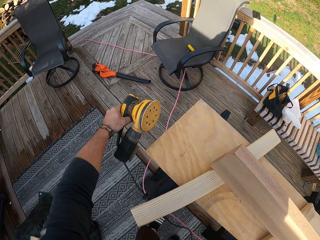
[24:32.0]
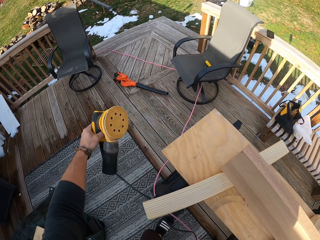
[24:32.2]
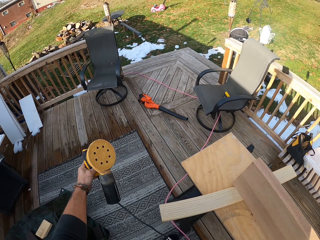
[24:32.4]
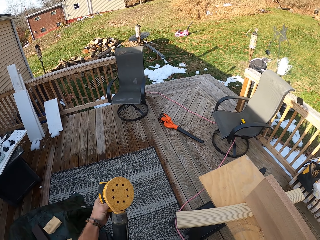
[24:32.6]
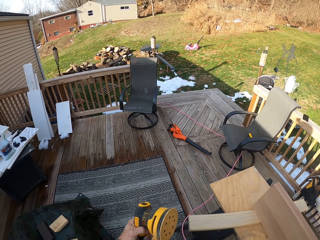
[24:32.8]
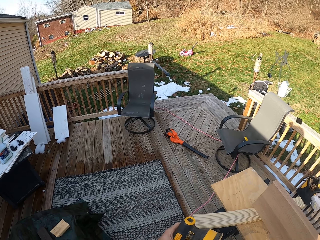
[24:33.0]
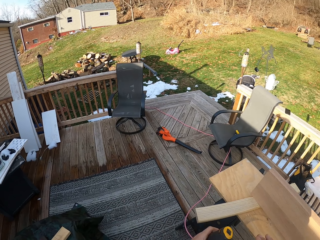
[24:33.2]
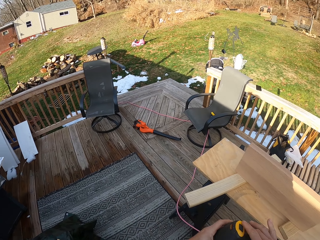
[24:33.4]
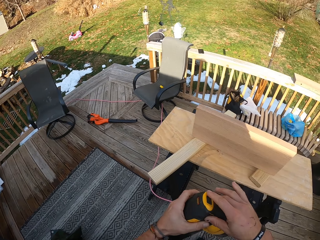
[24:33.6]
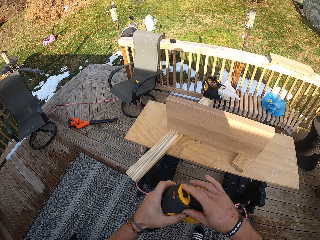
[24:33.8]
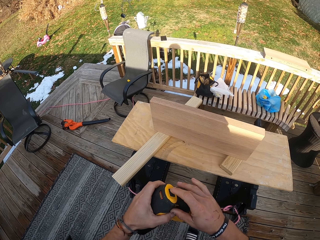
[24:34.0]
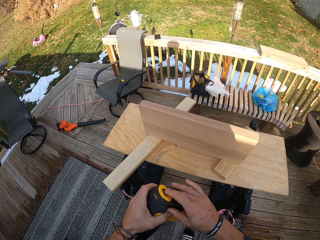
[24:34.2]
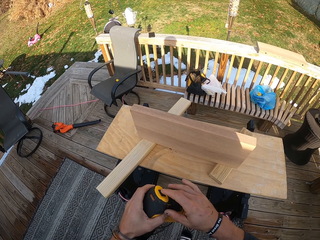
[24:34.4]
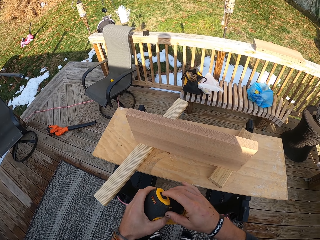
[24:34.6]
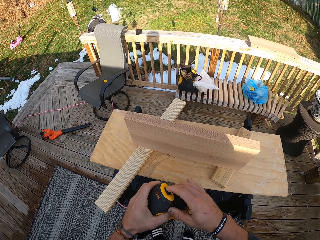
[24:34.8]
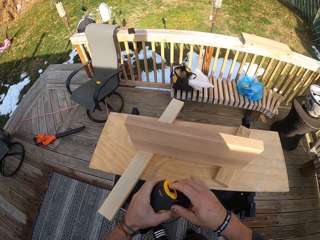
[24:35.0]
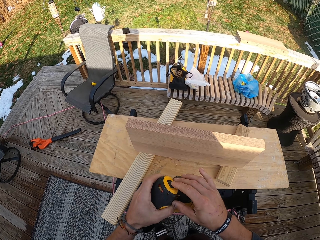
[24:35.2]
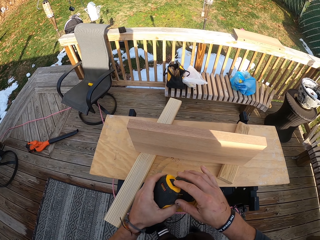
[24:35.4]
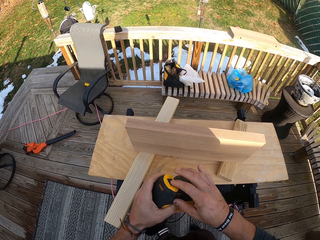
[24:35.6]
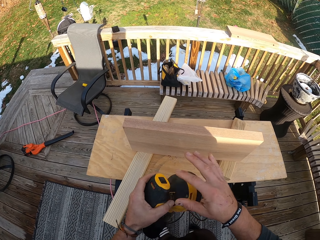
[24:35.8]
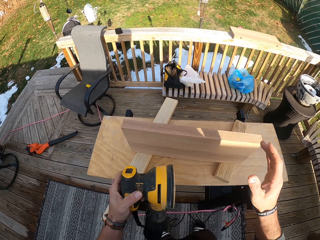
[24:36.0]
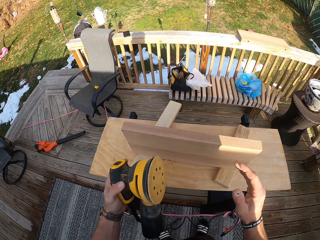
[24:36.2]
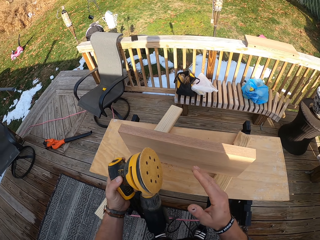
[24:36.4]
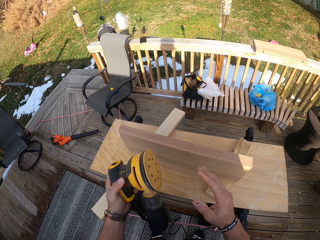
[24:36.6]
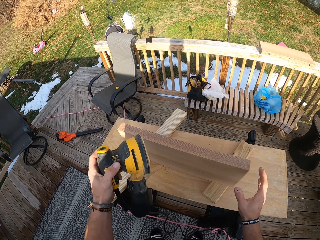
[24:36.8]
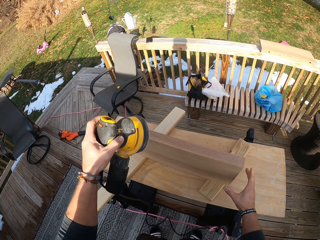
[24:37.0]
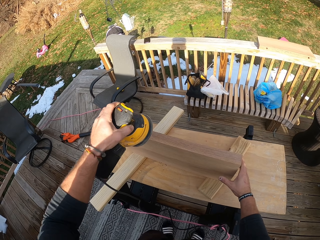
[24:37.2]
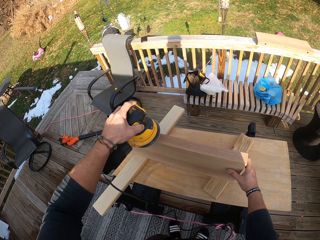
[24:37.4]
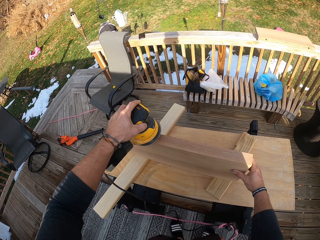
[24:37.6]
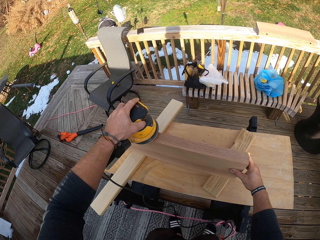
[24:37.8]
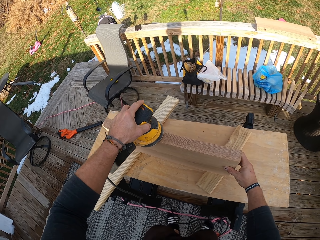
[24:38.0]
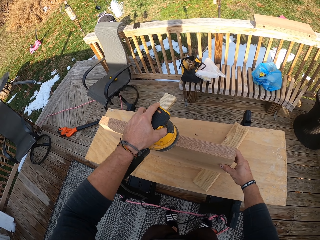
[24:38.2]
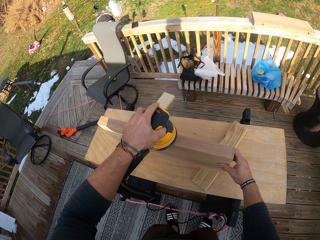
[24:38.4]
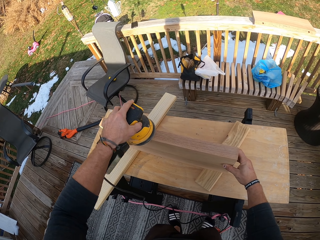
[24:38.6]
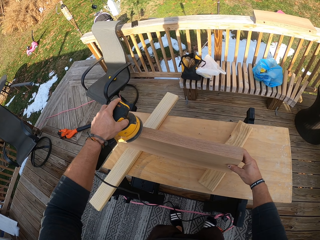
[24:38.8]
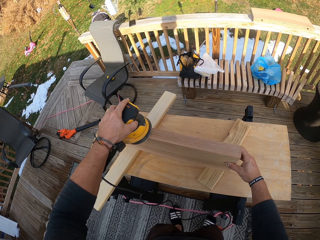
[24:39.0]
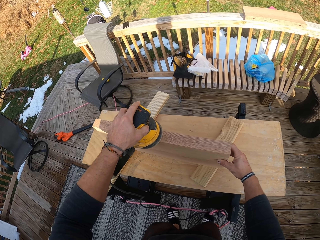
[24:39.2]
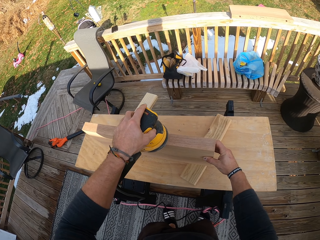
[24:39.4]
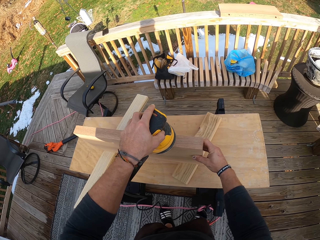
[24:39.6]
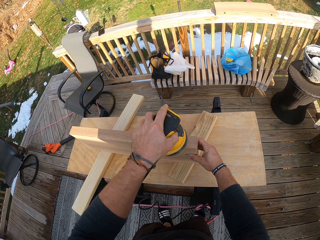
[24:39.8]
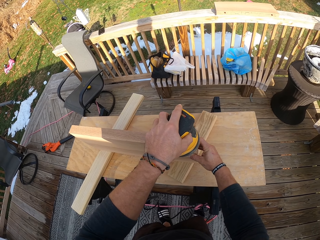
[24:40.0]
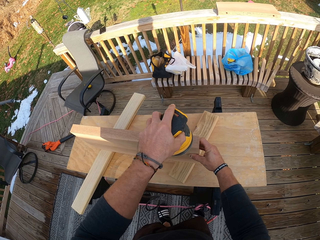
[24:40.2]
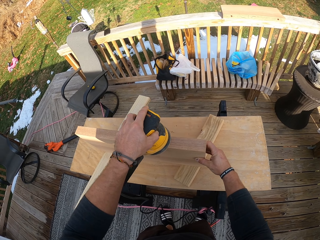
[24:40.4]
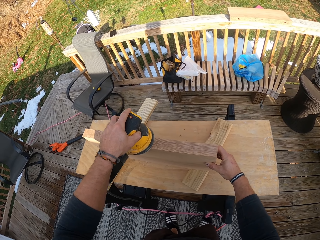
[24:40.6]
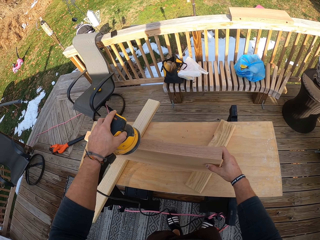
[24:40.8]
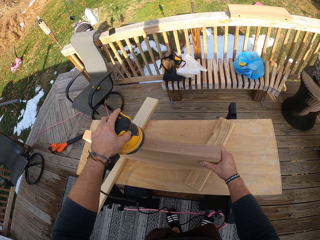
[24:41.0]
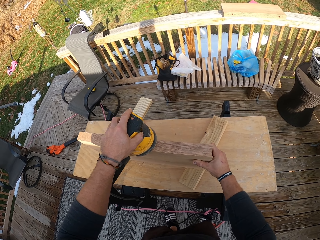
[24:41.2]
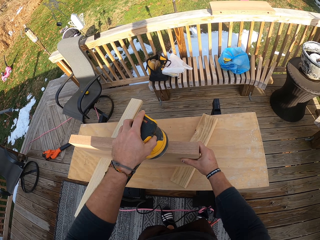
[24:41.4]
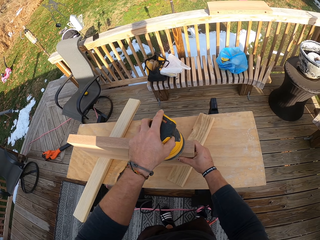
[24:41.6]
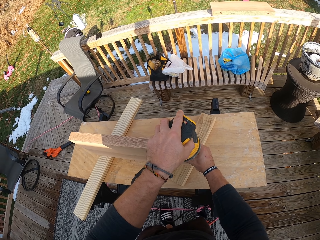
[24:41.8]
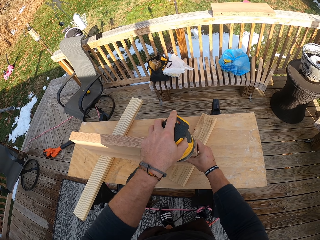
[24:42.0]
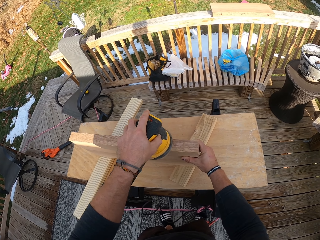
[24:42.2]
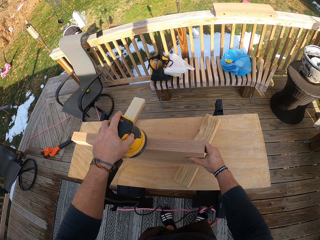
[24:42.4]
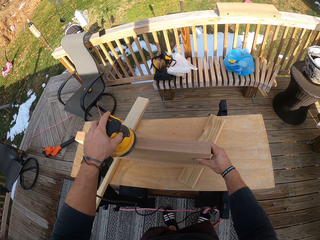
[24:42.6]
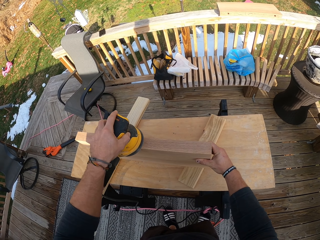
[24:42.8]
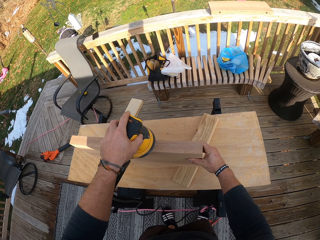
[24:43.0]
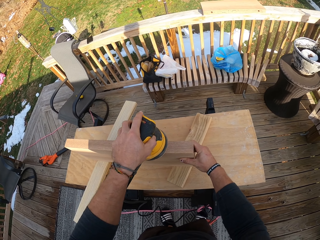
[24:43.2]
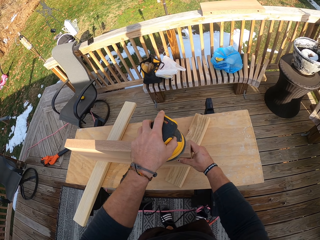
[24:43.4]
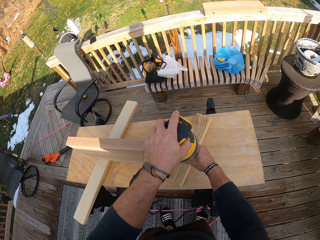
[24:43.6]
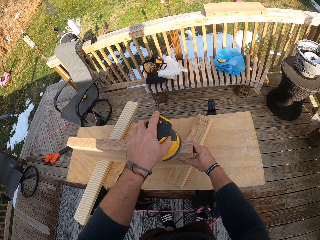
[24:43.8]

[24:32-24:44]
The camera wearer presses a switch on the electric sander in his left hand with his right hand. He turns off the electric sander. He holds the slab of wood on the table with his right hand. He smoothens the slab of wood in his right hand with the electric sander in his left hand.

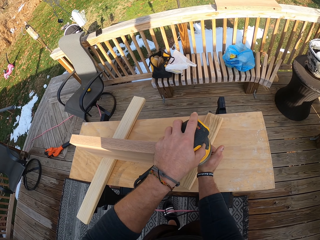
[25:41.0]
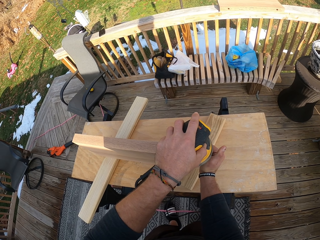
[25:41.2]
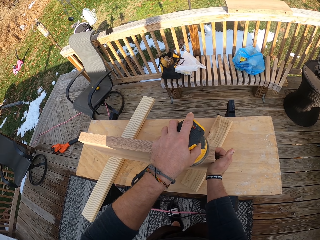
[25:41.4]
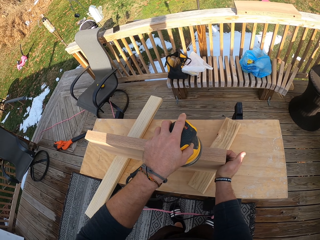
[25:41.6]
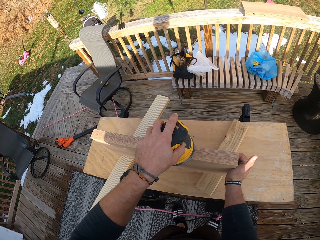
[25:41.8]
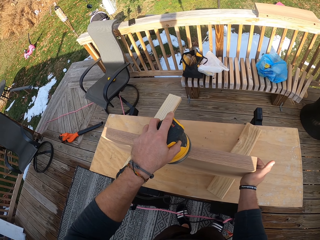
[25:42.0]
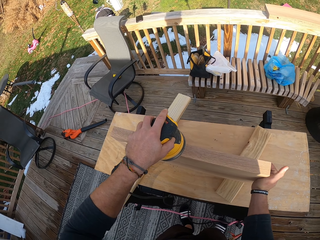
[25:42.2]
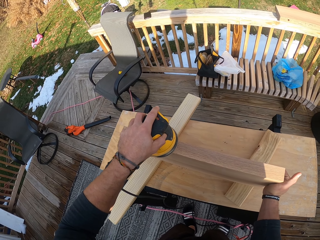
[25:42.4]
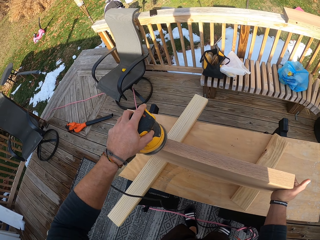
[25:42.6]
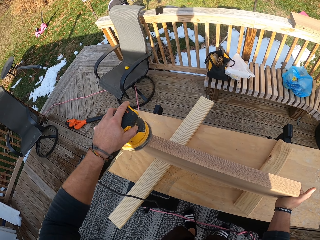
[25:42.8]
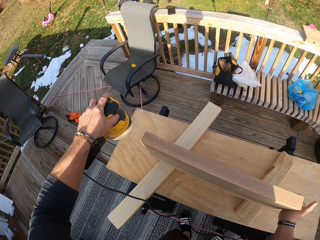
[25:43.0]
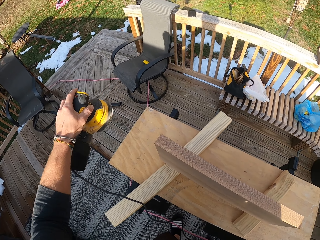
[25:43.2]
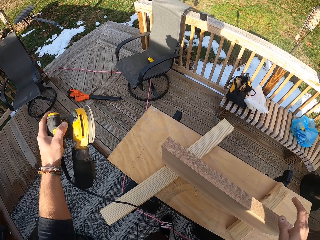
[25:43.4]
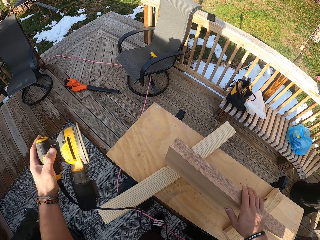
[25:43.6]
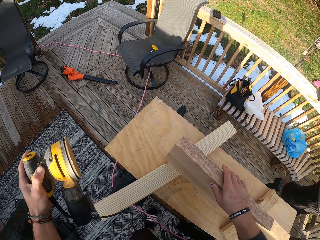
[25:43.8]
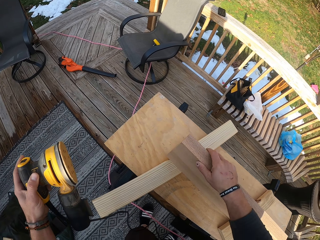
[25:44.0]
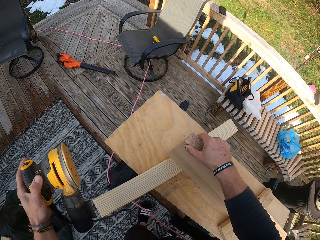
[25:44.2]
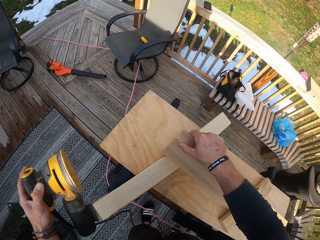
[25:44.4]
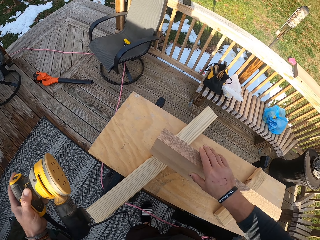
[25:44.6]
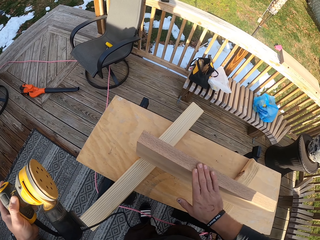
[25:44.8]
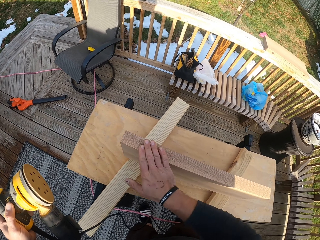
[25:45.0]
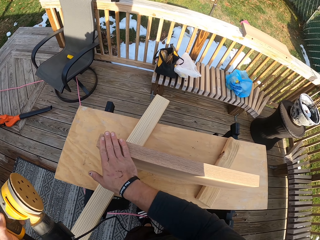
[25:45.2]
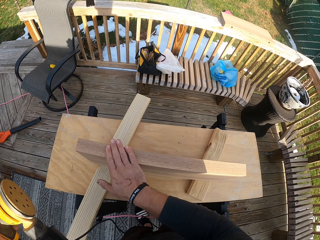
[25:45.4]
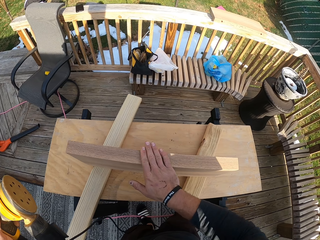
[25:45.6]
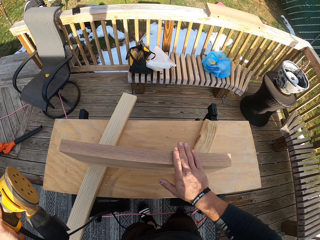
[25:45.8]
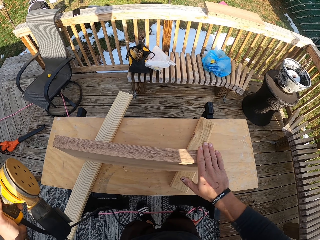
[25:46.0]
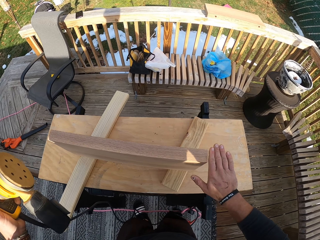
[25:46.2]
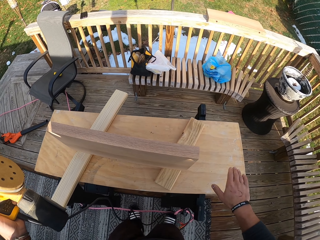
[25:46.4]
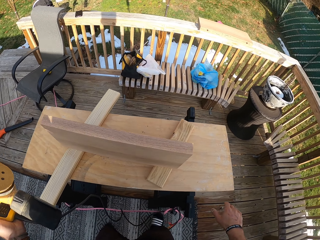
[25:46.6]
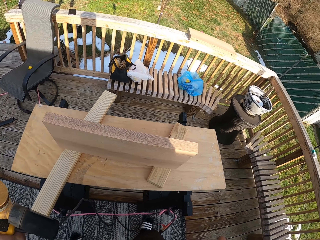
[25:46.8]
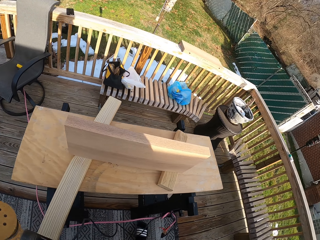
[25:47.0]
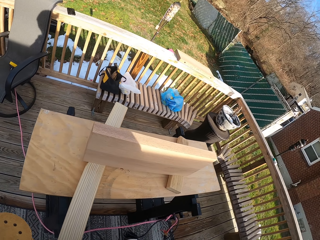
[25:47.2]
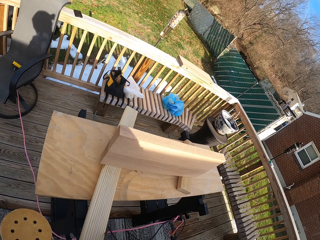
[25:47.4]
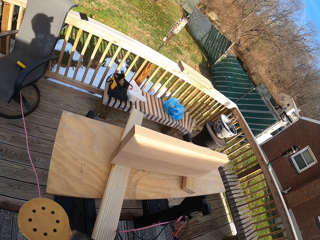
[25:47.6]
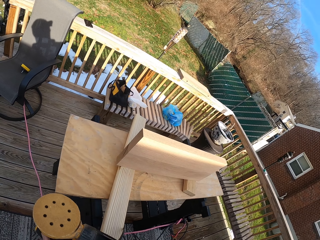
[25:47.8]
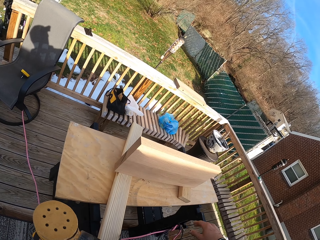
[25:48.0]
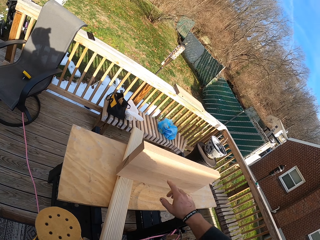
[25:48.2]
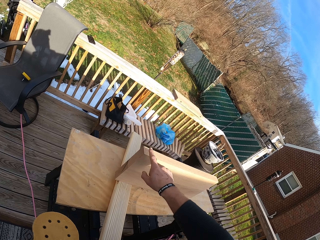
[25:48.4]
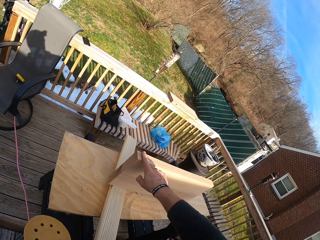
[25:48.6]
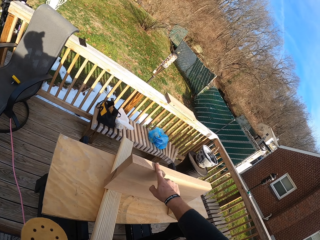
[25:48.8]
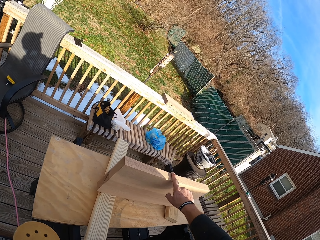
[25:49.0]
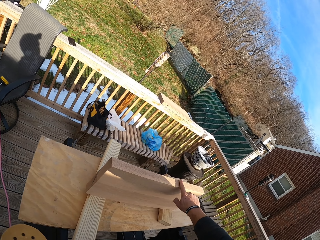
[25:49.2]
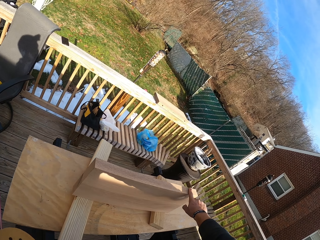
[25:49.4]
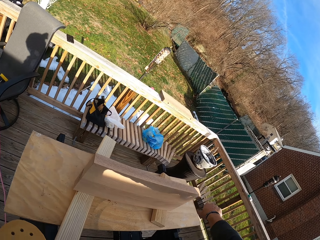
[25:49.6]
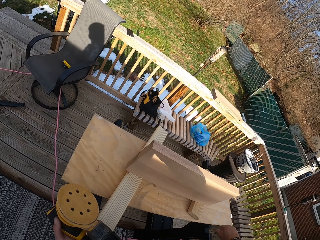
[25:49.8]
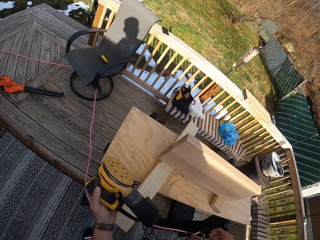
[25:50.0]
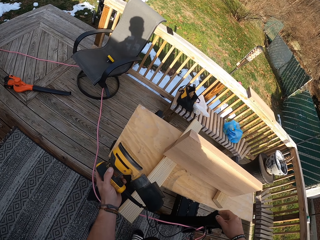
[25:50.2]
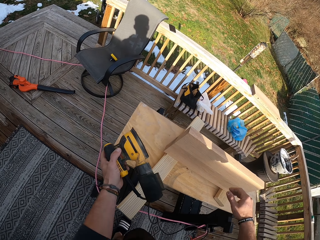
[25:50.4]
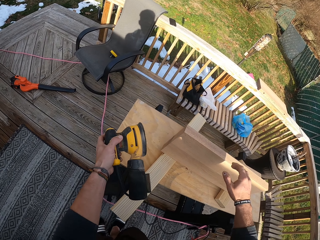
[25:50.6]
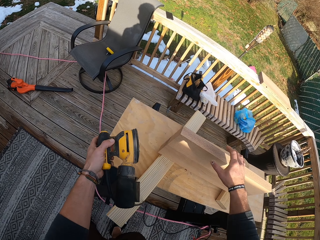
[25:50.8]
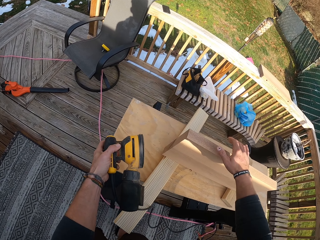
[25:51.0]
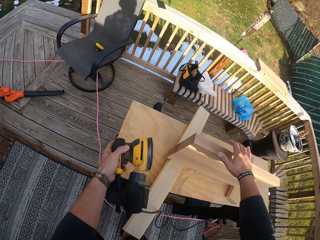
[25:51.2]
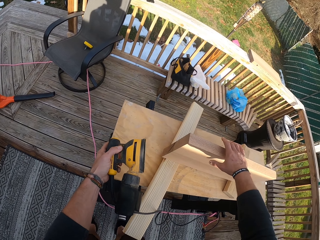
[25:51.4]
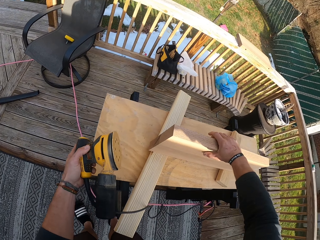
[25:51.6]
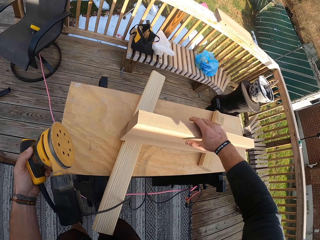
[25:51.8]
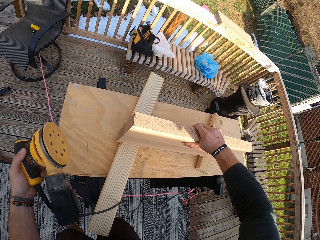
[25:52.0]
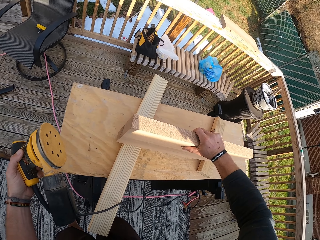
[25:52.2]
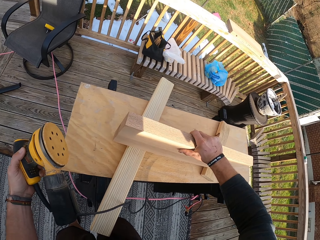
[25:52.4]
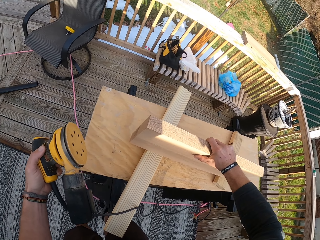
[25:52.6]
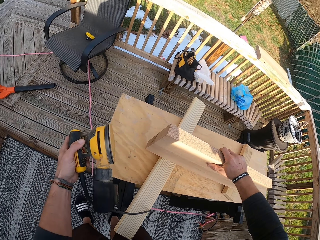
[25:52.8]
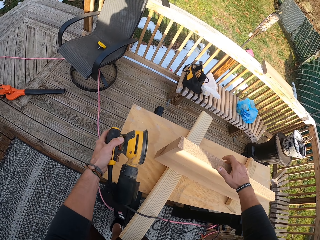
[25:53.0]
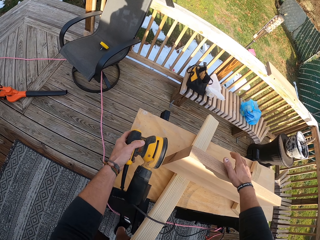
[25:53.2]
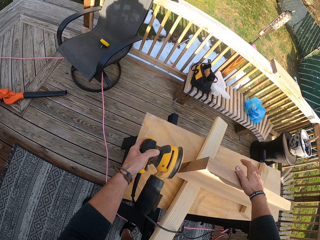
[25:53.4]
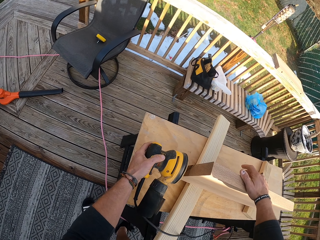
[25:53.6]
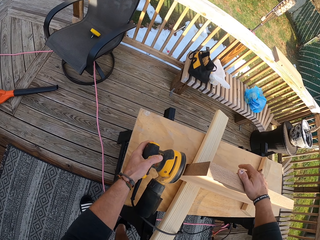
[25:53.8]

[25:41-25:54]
The camera wearer removes the sander from the slab of wood. He rubs the slab of wood on the table with his right hand. He touches the slab of wood. He moves back. He touches the slab of wood. He moves the slab of wood on the table with his right hand. He places his right hand on the slab of wood on the table.
